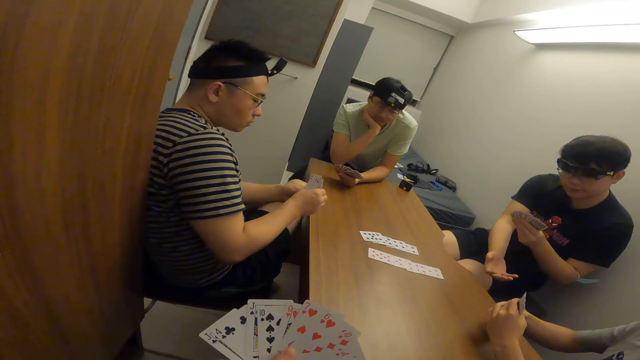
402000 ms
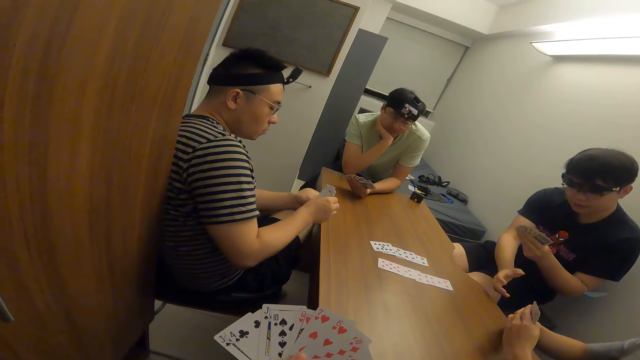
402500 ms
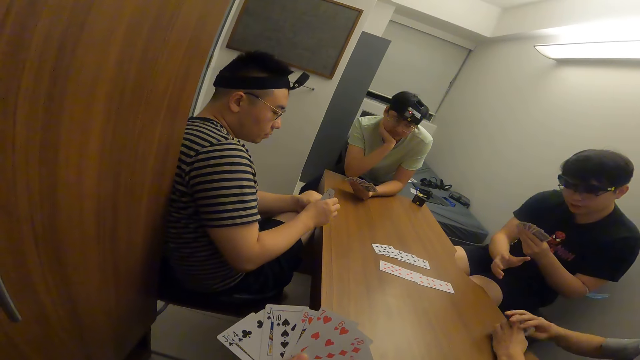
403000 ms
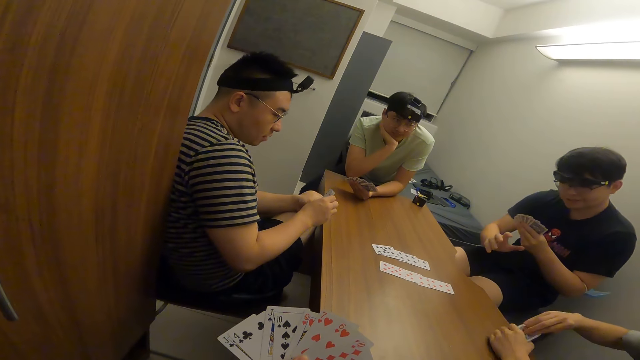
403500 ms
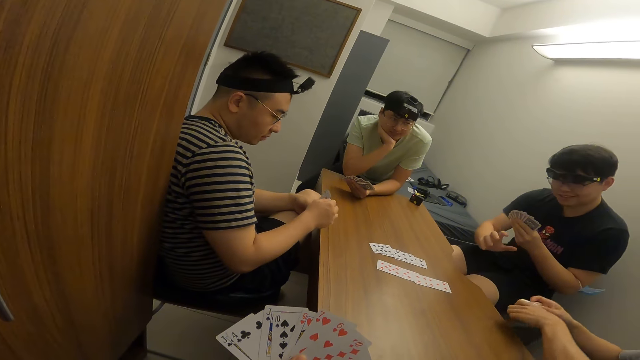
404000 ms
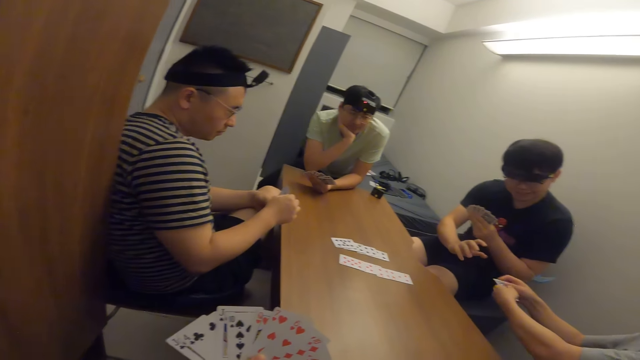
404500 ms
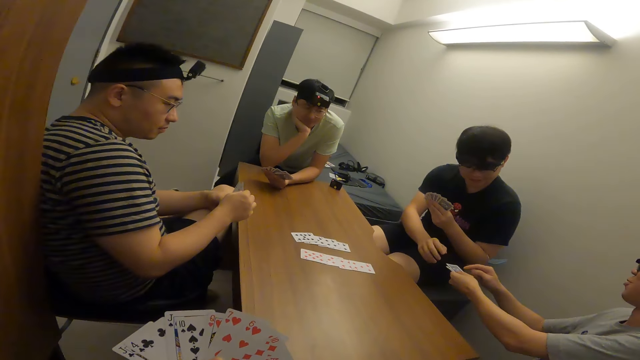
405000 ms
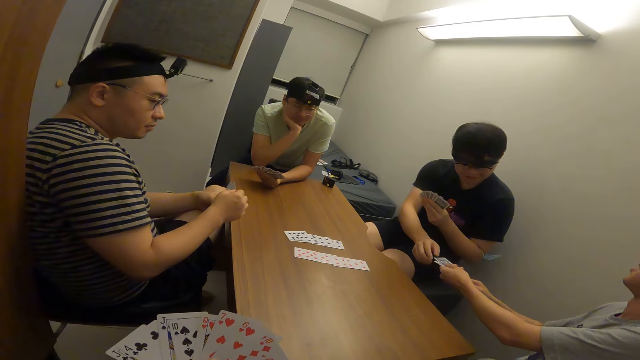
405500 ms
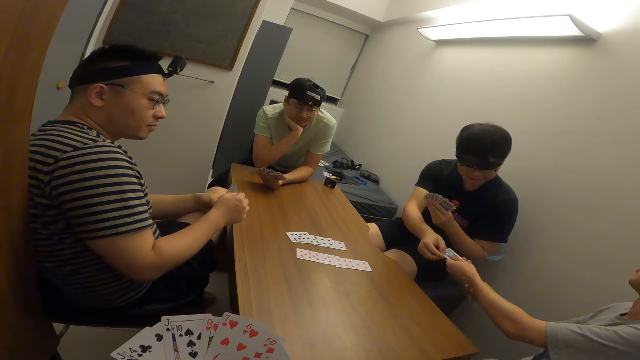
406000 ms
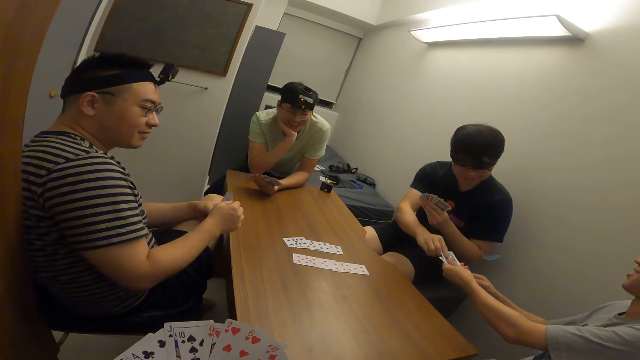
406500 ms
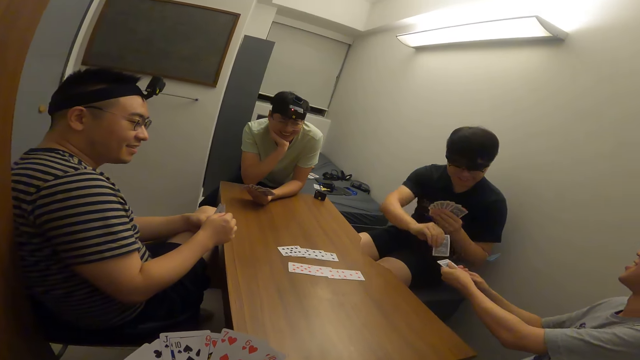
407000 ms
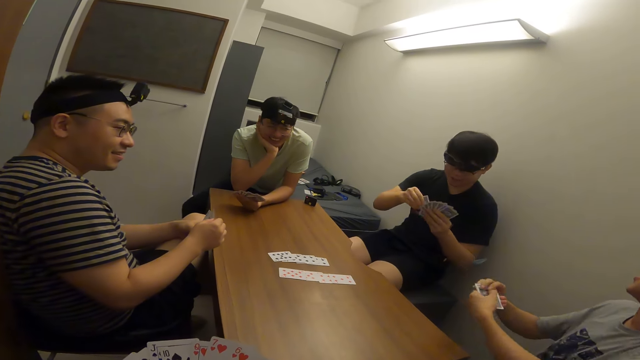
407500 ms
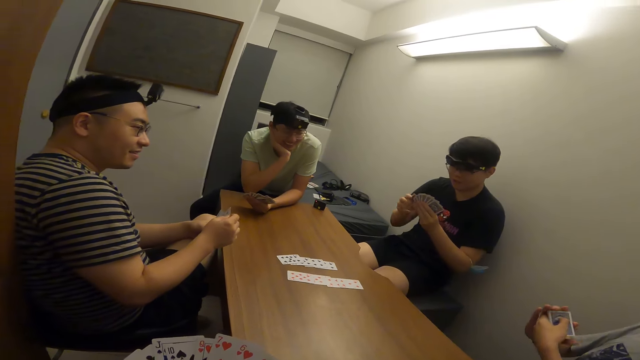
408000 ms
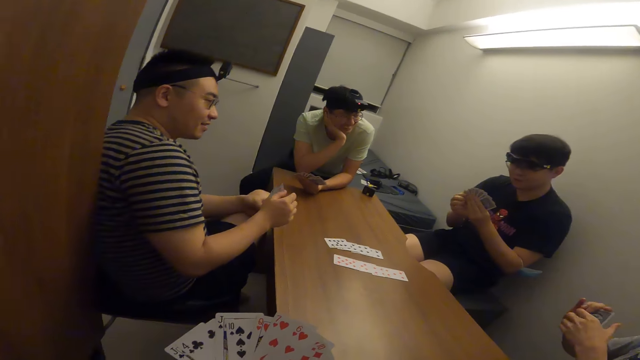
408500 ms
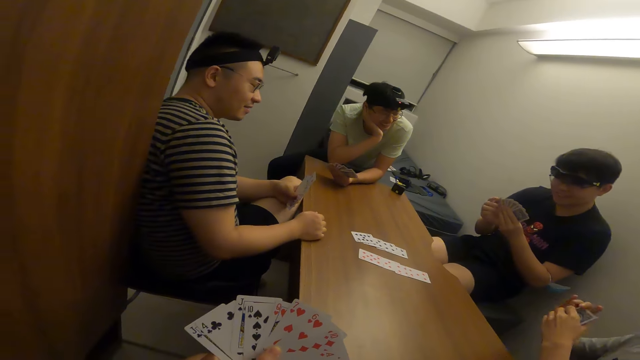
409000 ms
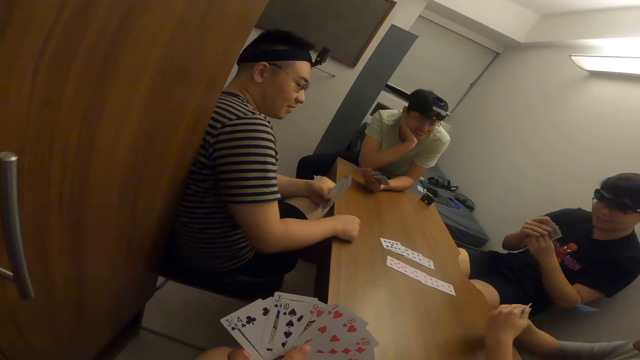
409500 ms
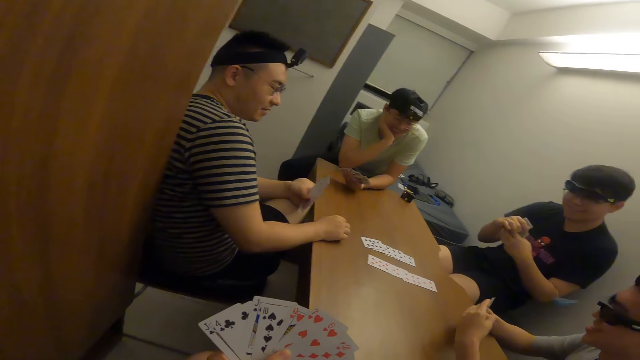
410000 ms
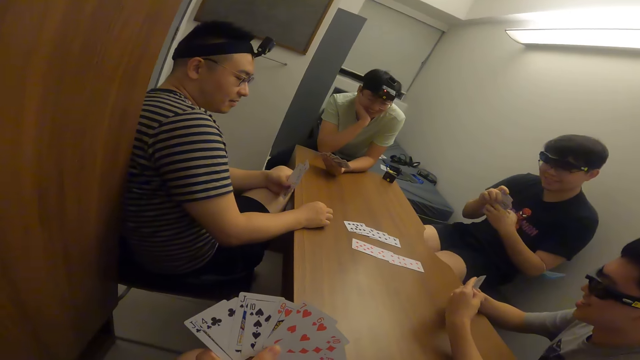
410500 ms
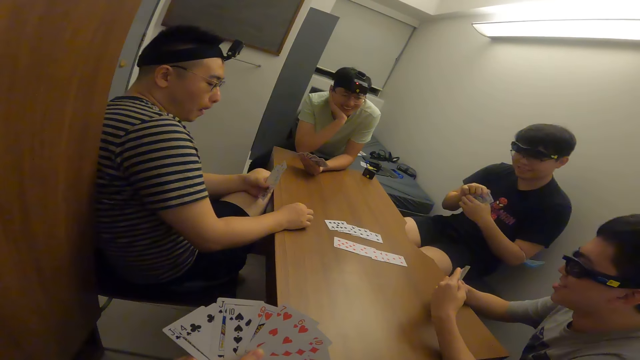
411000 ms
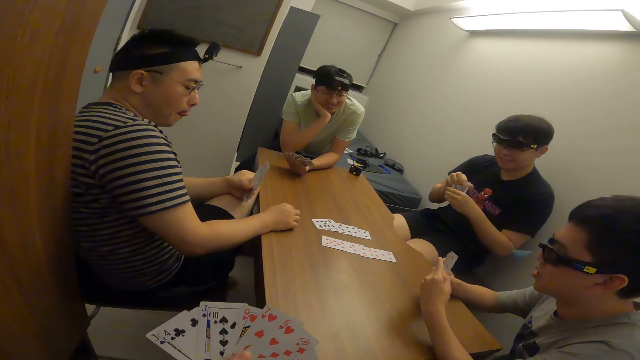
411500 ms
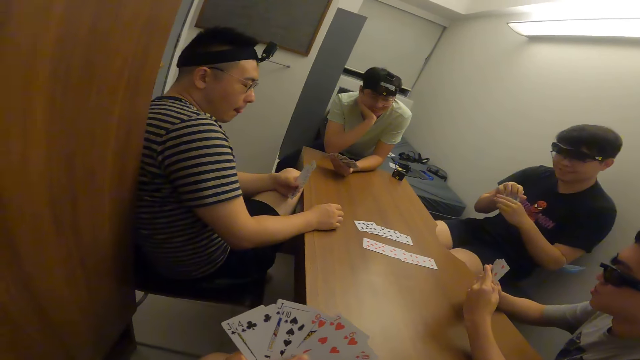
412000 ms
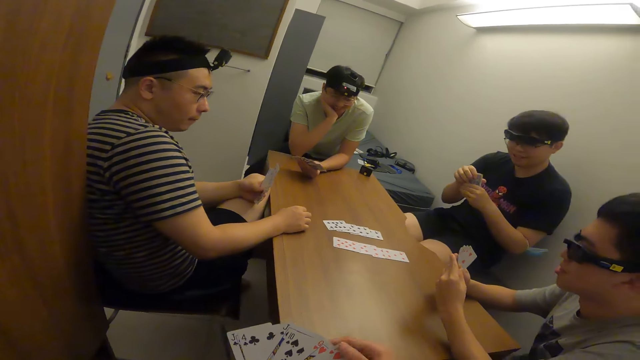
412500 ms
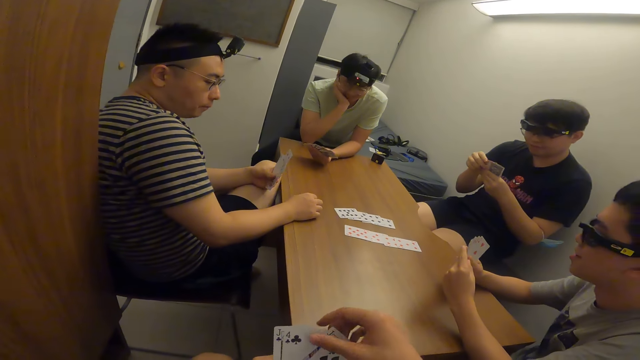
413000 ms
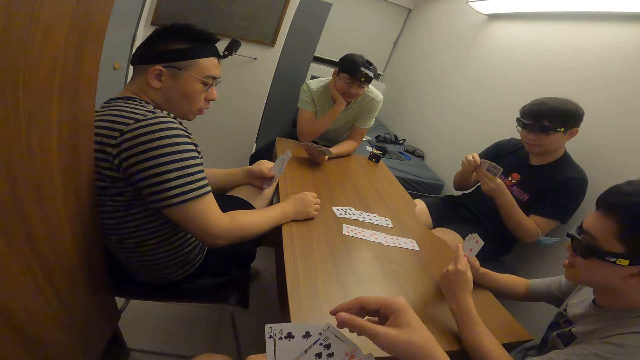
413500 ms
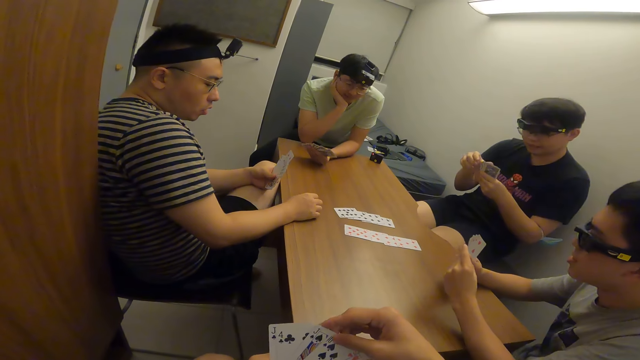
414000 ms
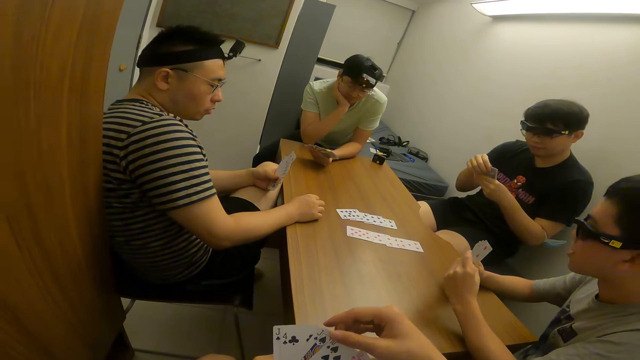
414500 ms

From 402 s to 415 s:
A man shuffles cards. Another man collects a card from the first man. The other man shuffles his cards.

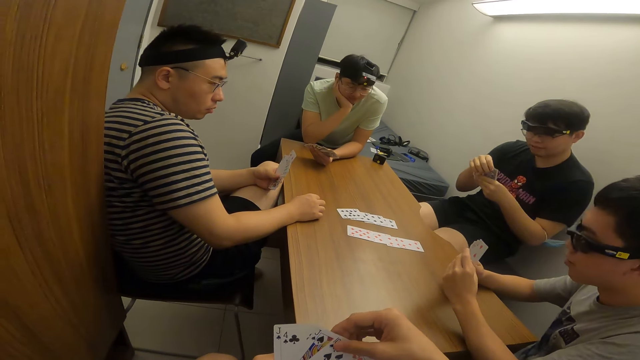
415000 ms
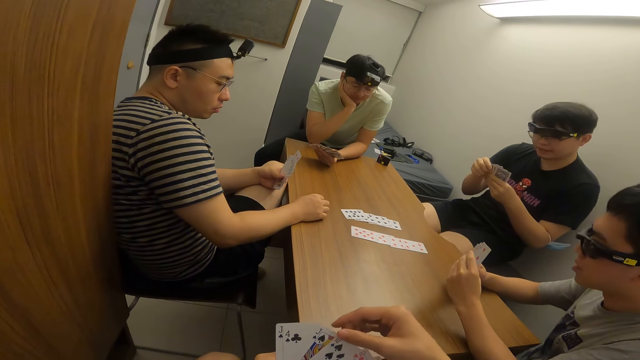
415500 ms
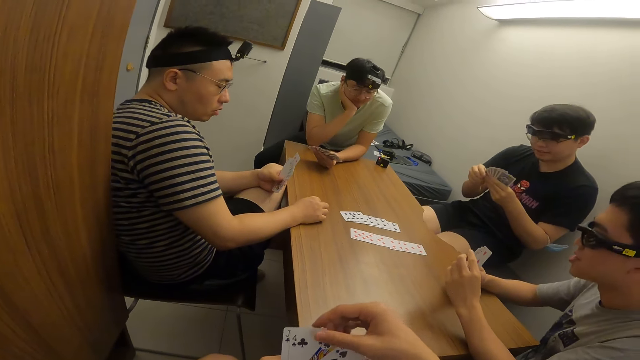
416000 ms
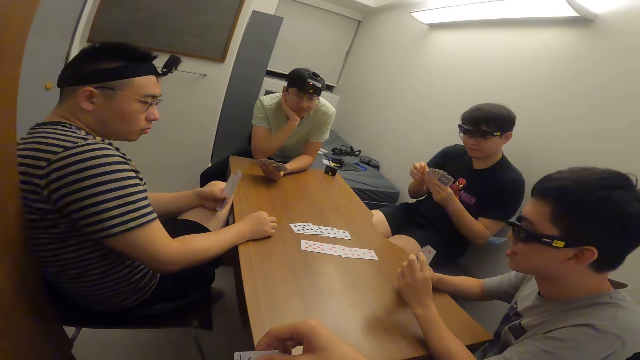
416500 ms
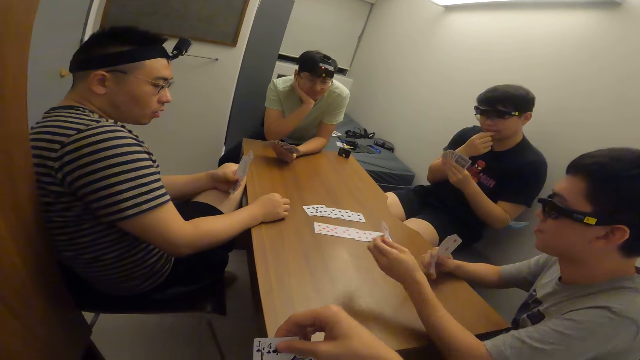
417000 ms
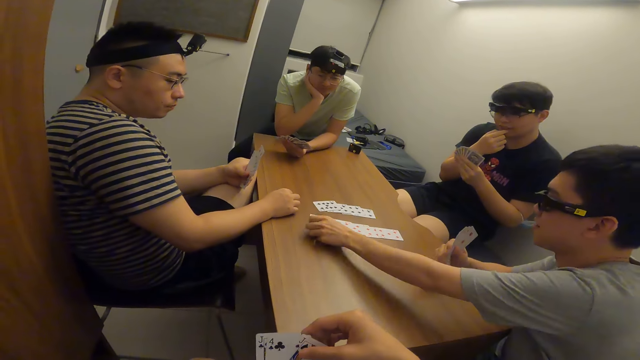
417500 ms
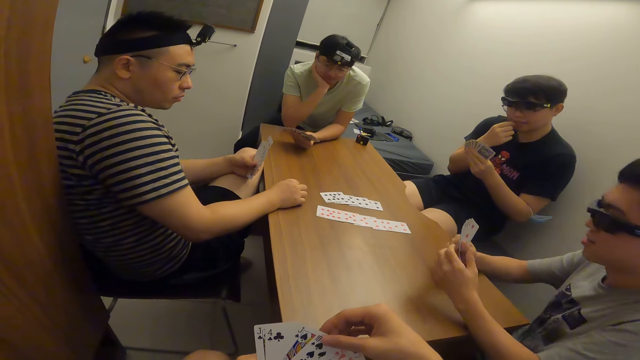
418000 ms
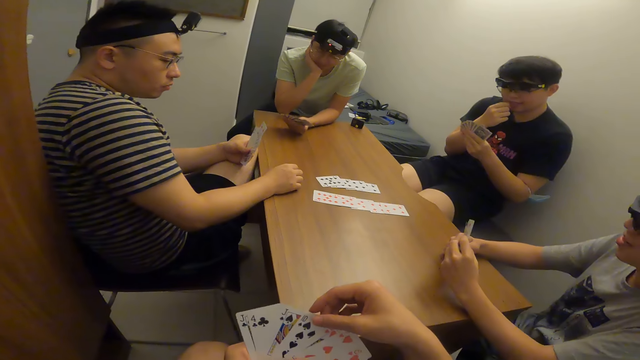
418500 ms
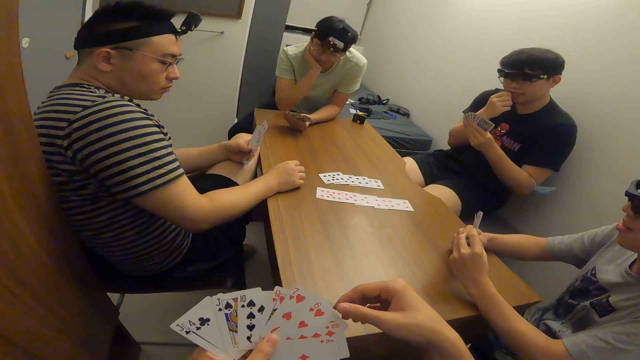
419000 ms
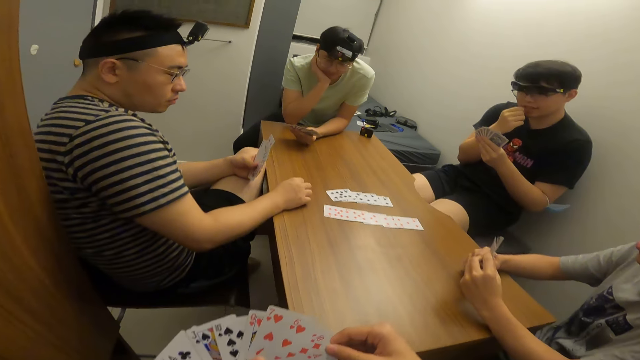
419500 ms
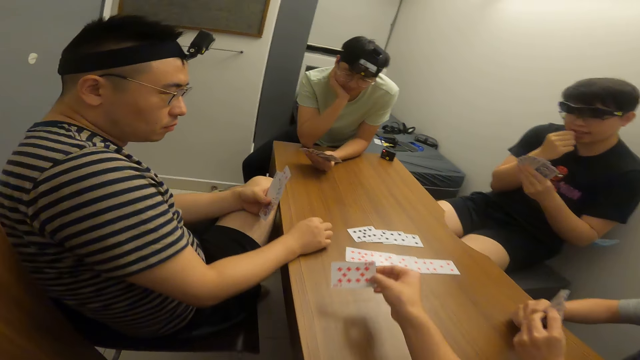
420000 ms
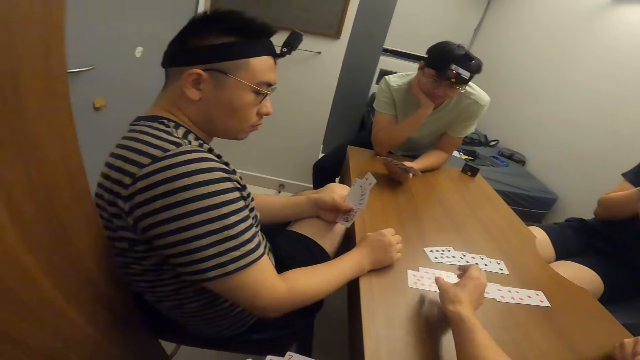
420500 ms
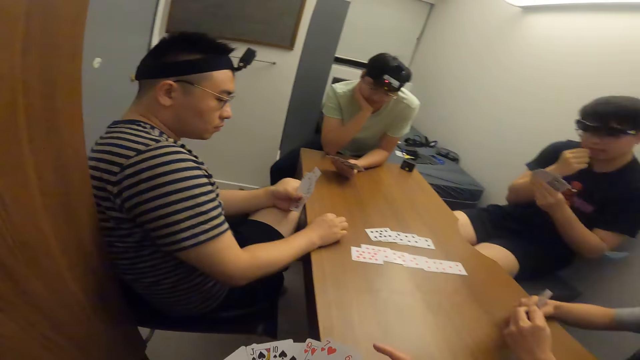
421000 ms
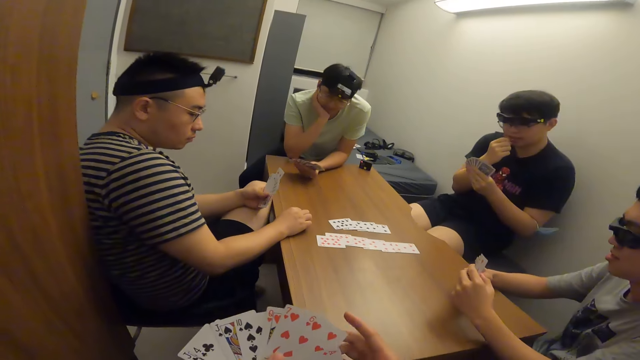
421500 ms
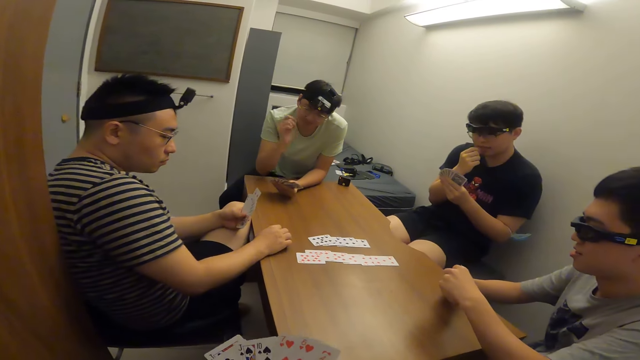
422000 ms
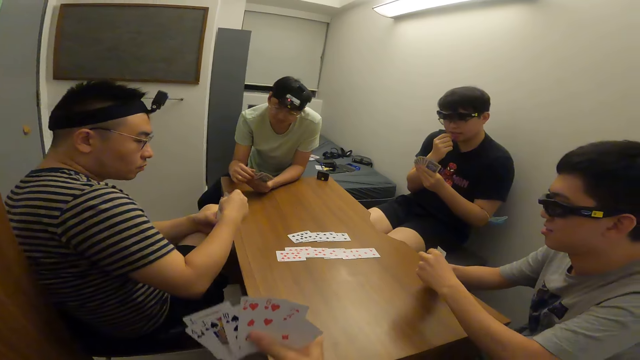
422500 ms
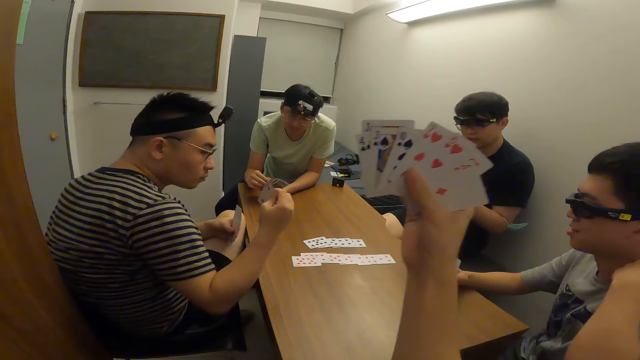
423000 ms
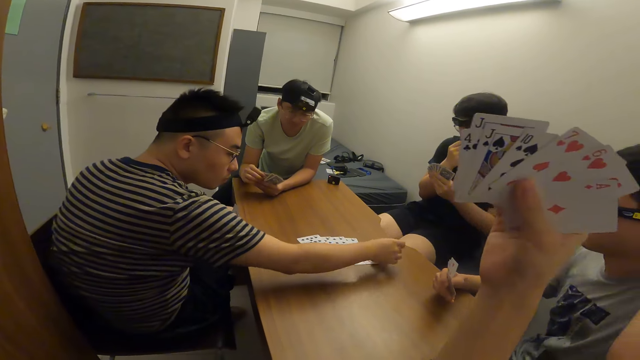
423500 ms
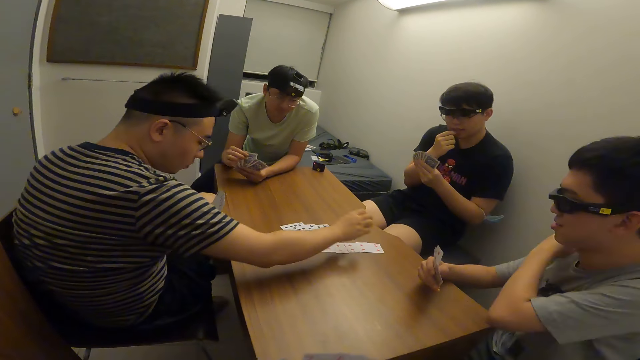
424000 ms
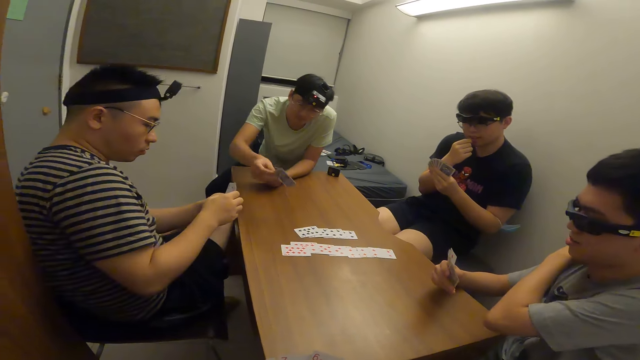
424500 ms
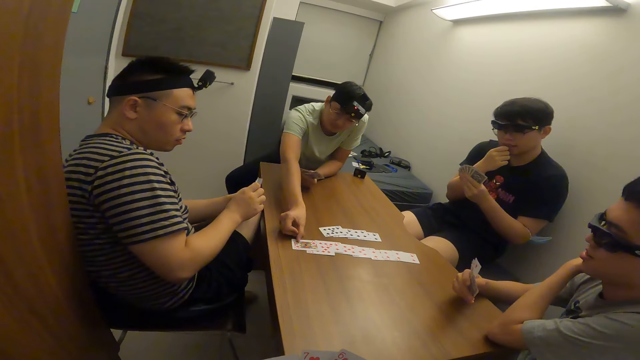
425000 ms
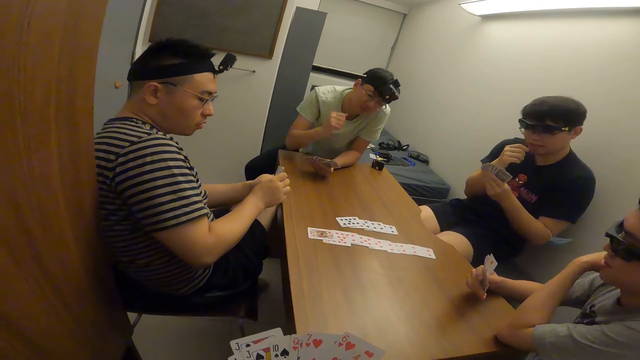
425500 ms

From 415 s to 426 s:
A man places a card on the table with his right hand. The camera wearer places a card on the table with his right hand. Another man places a card on the table with his right hand. Another man places a card on the table with his right hand.
